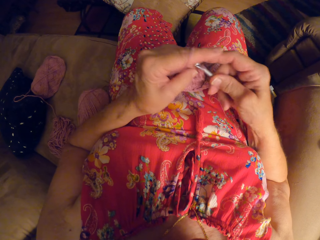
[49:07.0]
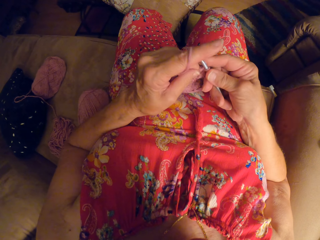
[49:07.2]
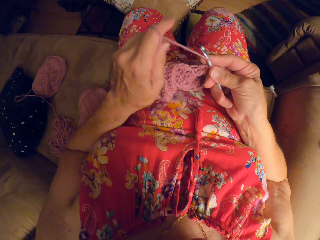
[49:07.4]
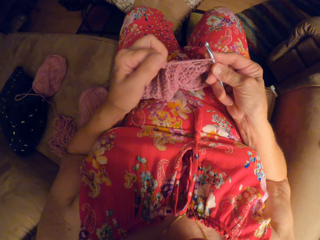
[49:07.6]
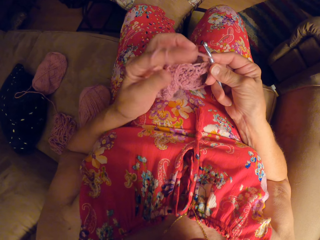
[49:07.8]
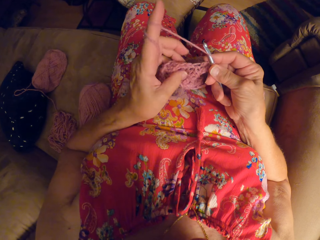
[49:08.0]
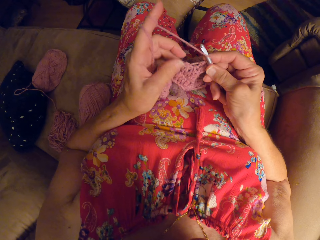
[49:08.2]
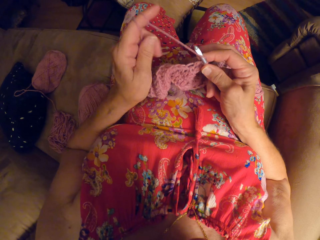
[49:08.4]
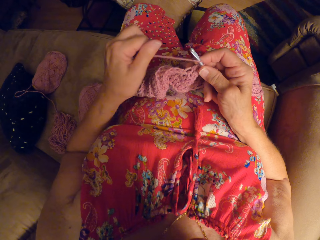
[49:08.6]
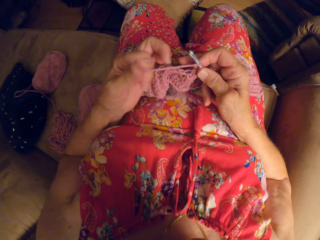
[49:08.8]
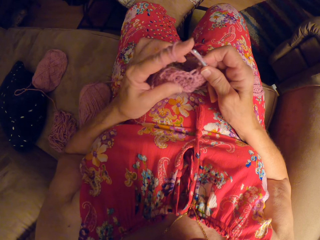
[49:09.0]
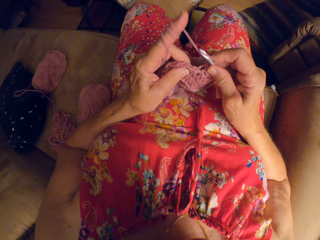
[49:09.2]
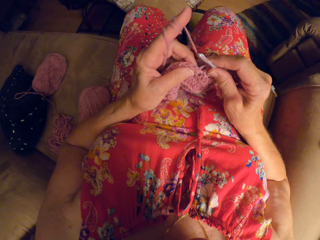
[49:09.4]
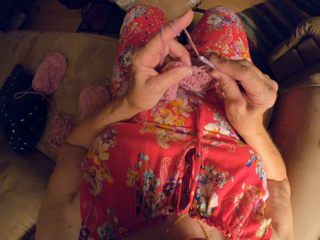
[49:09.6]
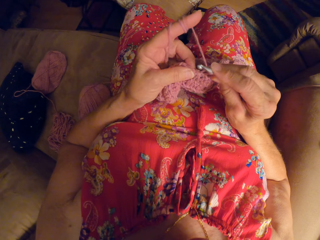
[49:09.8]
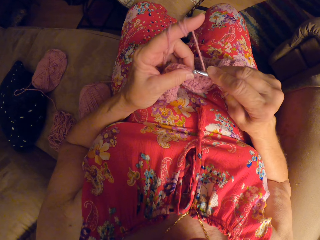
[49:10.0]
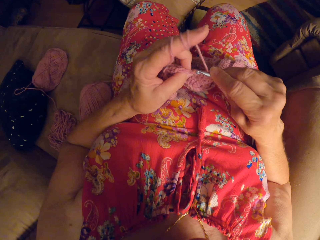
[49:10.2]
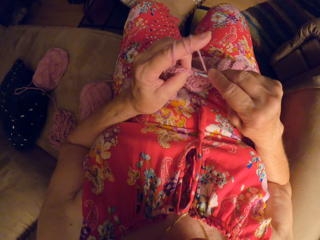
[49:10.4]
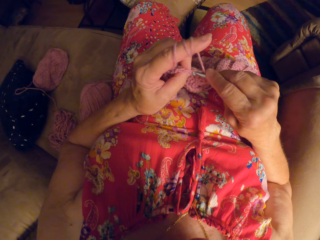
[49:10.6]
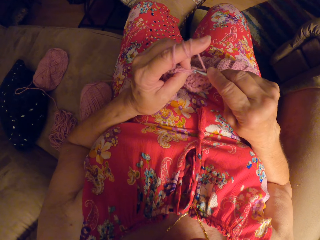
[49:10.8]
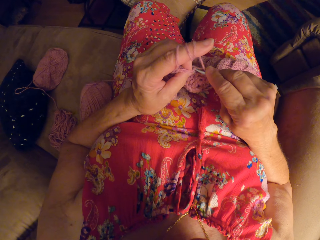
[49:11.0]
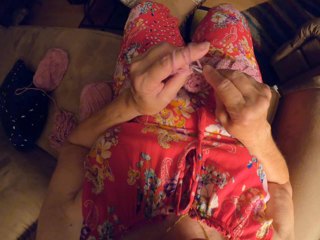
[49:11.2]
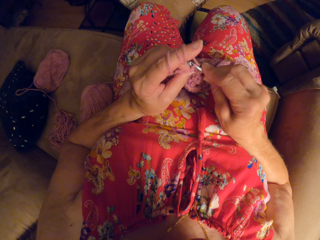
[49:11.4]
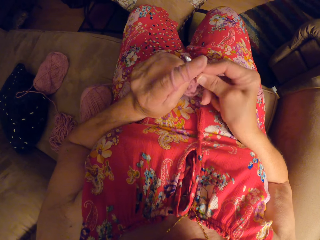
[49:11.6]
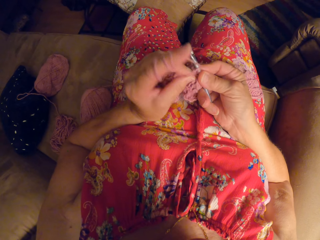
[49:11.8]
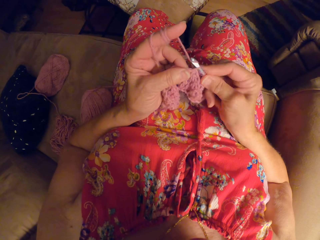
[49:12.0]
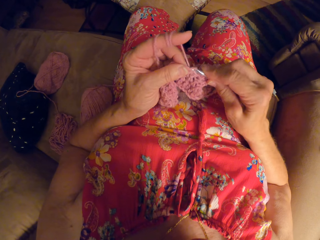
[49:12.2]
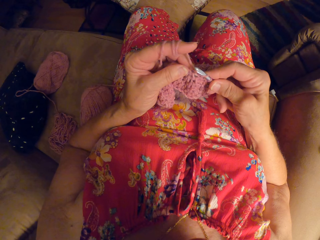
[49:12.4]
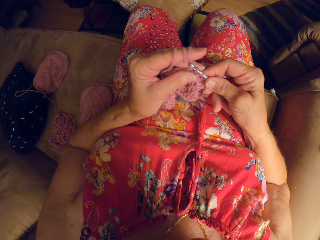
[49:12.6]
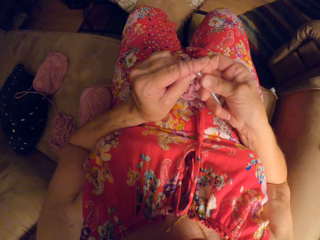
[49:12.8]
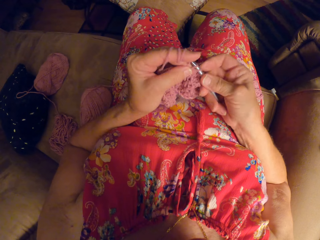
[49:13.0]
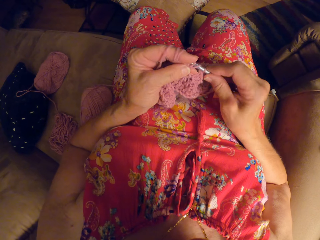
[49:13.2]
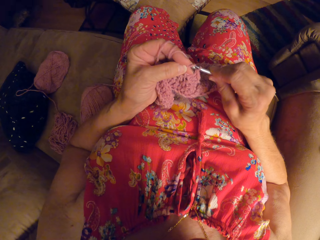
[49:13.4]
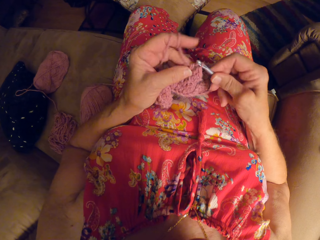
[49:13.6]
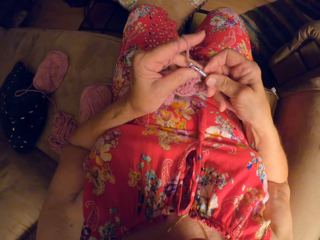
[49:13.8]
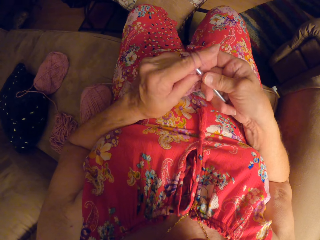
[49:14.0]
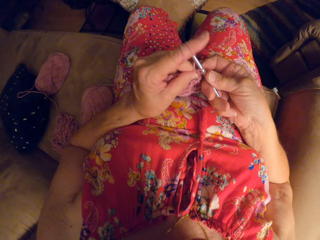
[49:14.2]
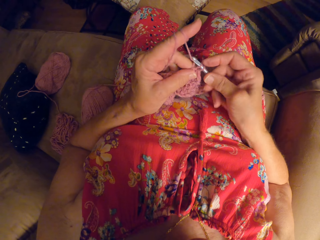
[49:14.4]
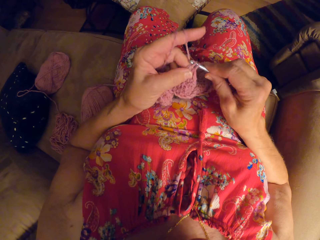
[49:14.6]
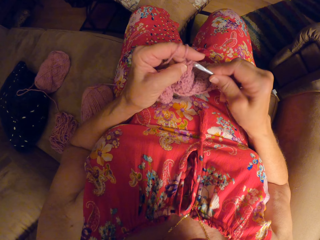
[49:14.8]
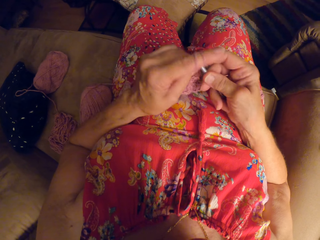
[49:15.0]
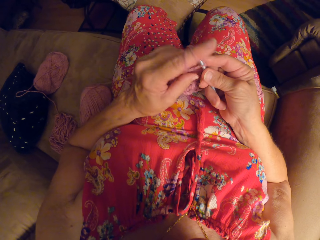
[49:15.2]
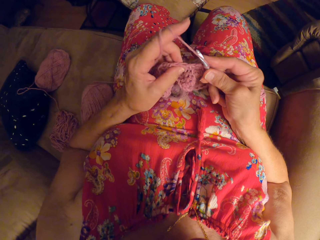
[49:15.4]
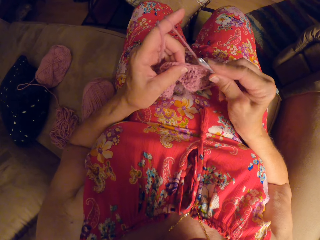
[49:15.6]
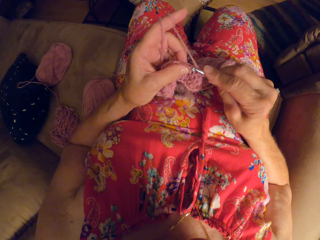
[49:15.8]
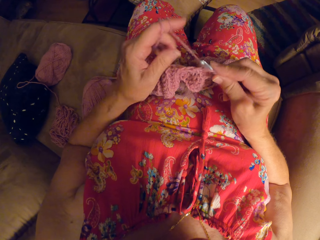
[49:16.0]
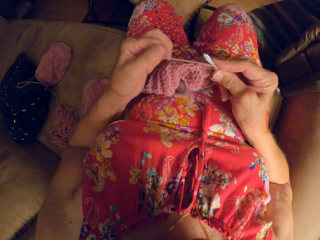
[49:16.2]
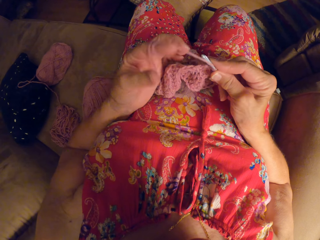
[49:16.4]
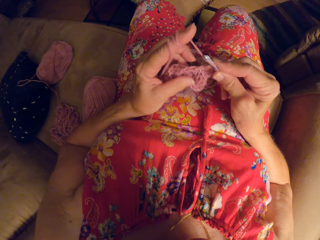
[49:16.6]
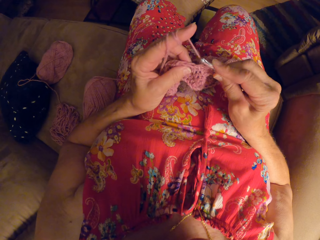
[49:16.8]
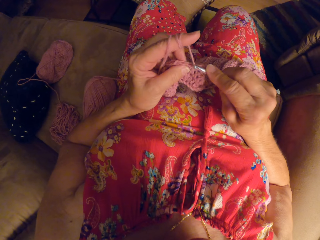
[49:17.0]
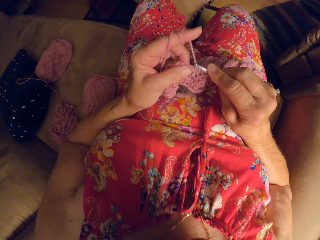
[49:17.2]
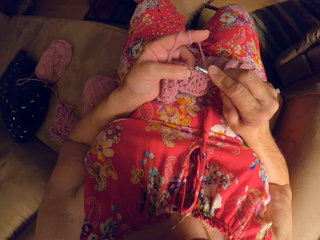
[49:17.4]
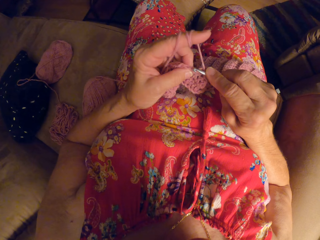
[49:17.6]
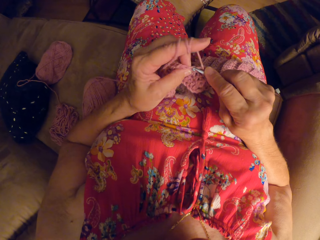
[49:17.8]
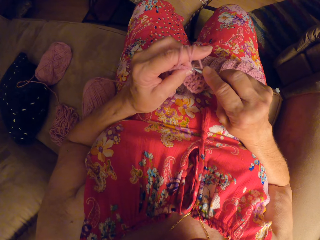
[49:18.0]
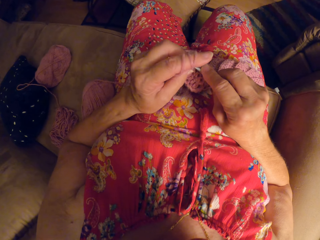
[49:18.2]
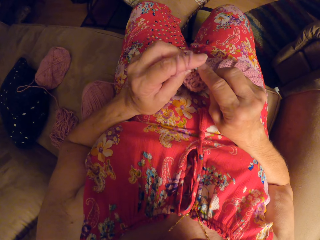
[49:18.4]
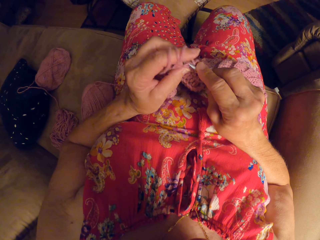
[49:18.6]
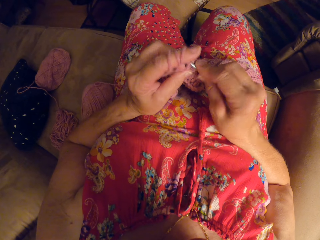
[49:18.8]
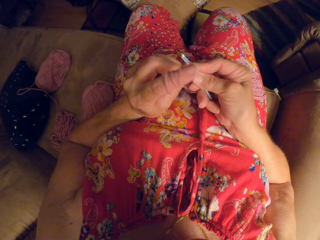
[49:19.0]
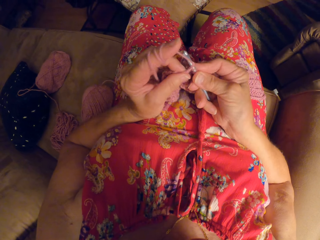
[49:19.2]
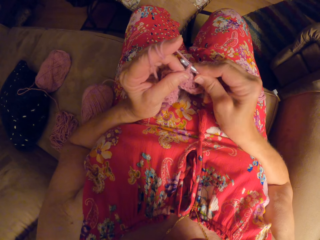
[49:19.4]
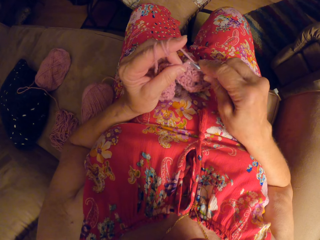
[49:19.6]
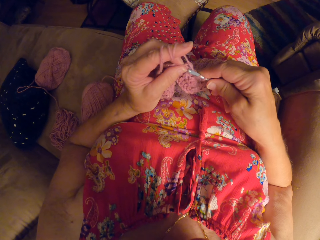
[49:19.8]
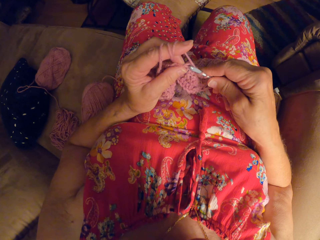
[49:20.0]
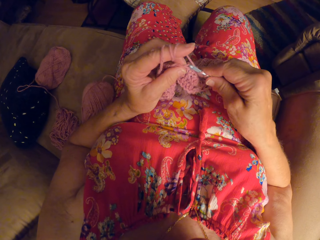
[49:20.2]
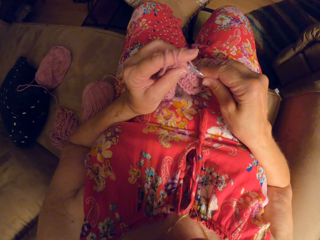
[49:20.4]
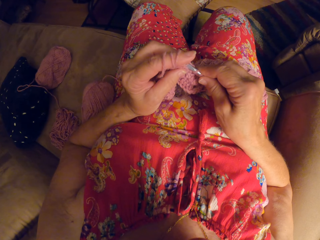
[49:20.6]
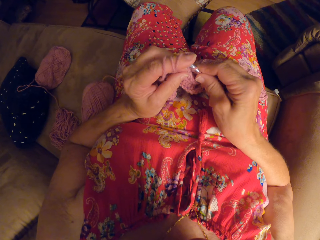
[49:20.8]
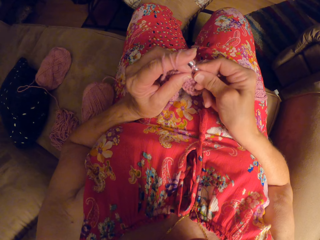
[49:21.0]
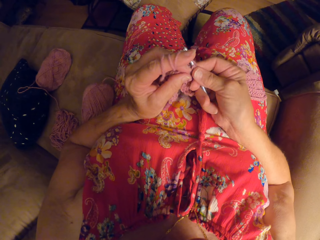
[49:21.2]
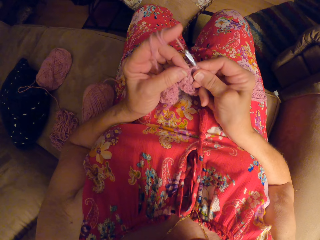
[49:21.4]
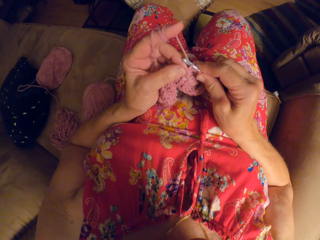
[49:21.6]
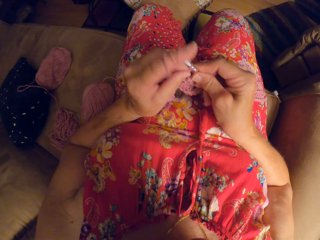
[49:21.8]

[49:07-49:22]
The camera wearer rolls the yarn around her finger. She weaves a fabric cloth. She rolls the yarn around her finger. She weaves the fabric cloth.

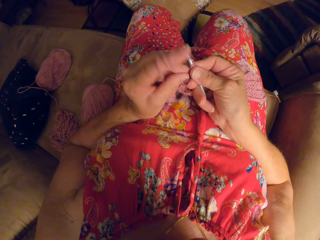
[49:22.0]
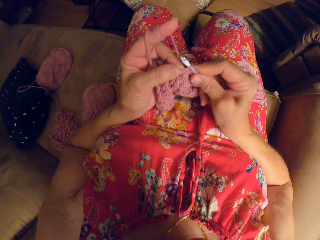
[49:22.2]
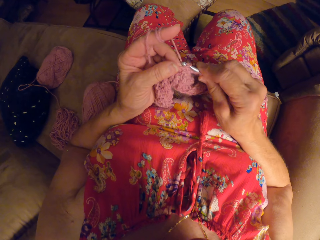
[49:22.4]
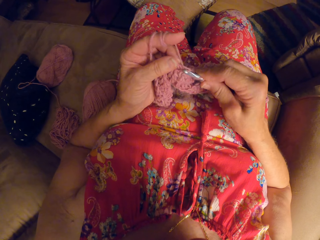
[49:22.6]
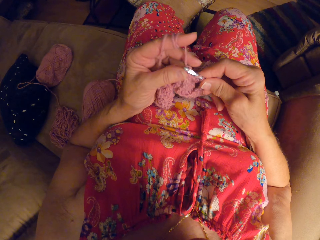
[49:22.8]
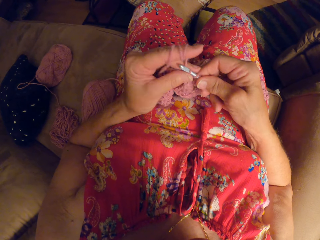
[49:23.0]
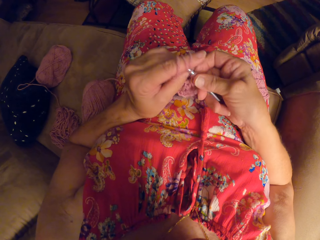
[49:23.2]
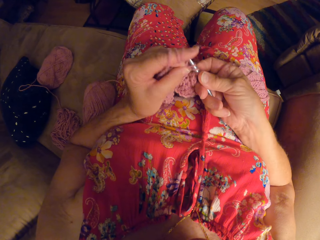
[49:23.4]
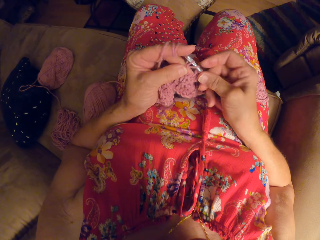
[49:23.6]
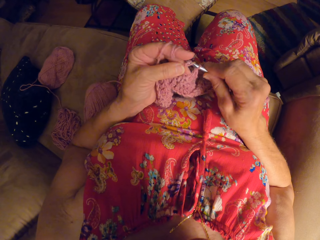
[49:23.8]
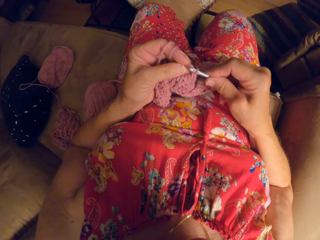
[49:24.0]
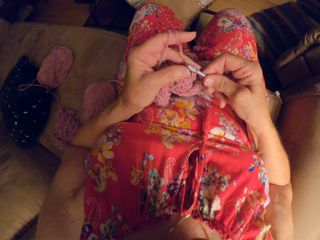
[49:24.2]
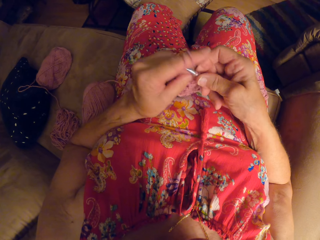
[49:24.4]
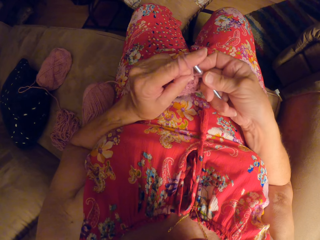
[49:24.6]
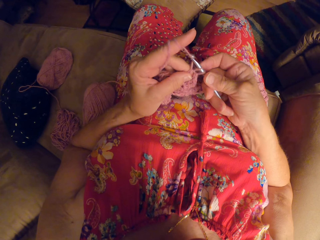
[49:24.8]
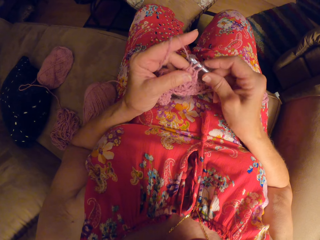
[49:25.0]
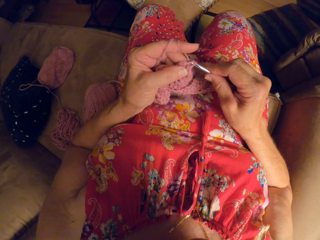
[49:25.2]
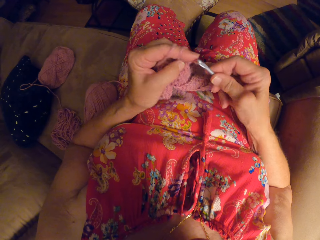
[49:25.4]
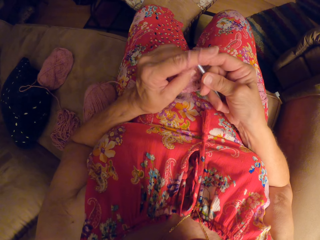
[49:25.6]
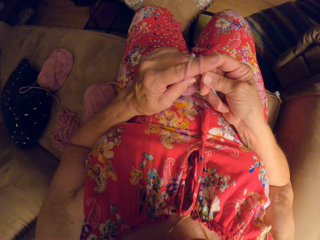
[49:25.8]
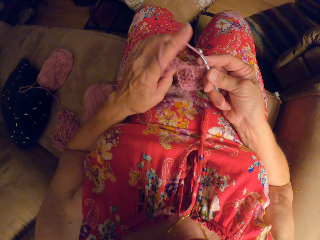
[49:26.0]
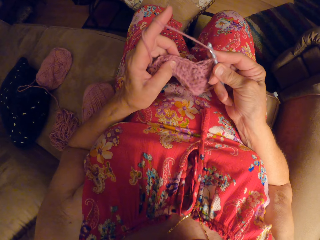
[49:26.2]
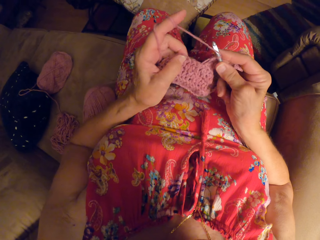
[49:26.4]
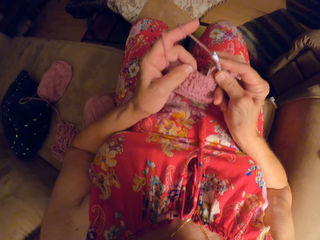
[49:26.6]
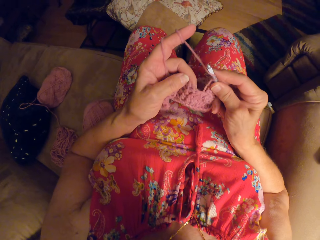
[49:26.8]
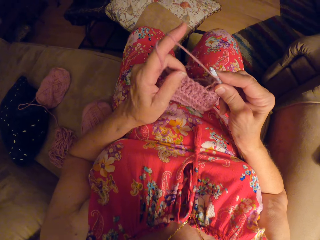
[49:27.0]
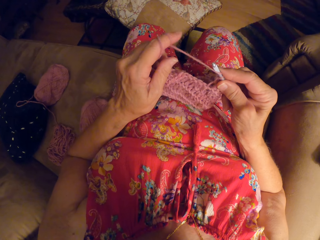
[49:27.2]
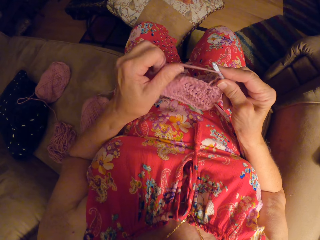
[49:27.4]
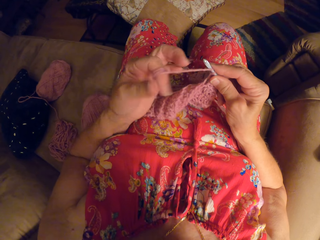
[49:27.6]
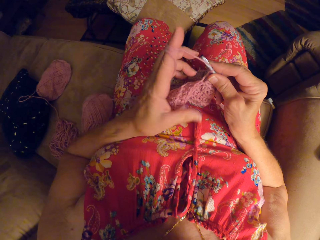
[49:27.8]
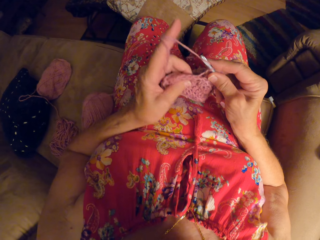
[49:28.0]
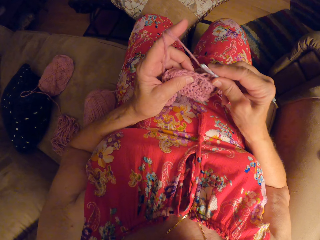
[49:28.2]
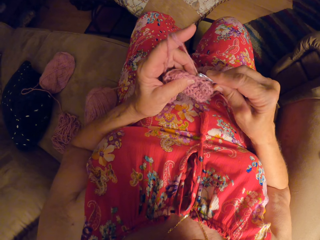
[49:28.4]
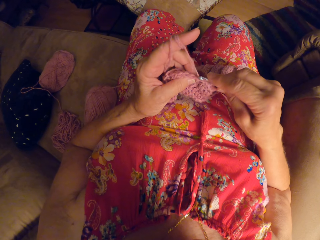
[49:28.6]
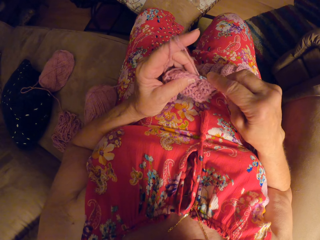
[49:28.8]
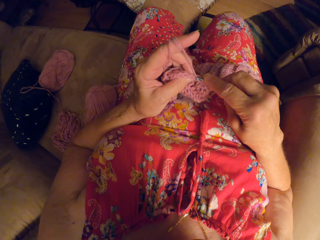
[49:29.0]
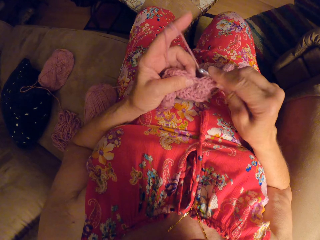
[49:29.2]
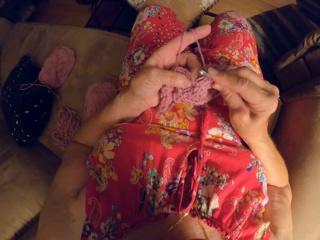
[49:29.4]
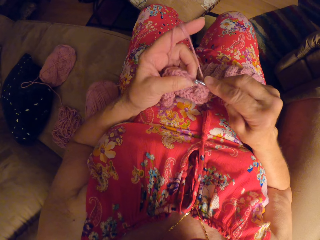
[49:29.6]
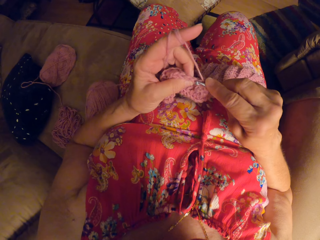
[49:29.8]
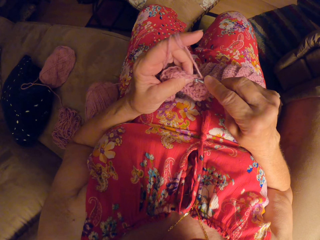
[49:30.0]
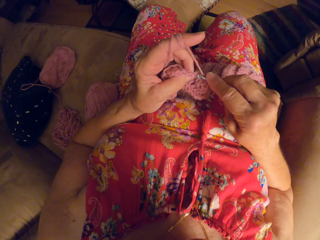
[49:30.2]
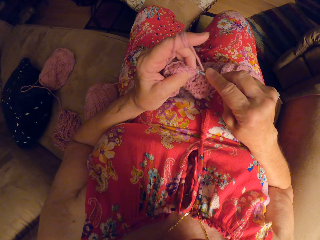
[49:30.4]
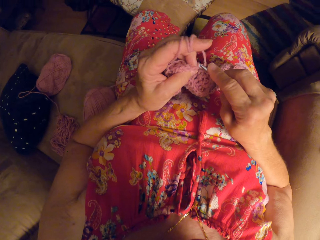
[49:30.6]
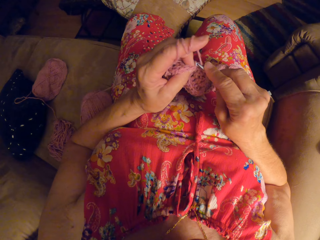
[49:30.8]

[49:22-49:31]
The camera wearer rolls the yarn around her finger.
